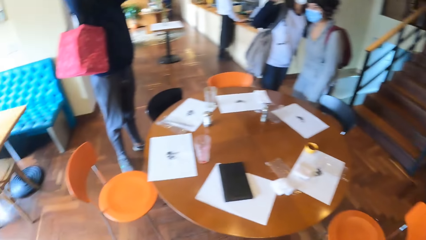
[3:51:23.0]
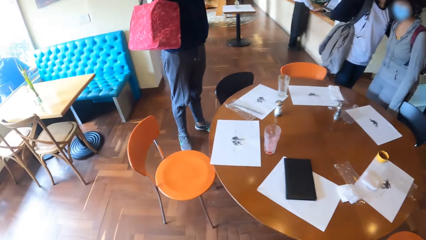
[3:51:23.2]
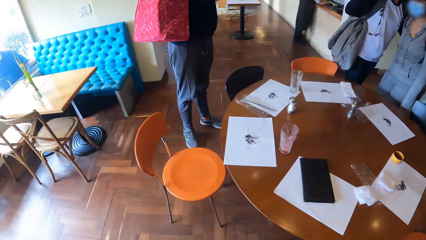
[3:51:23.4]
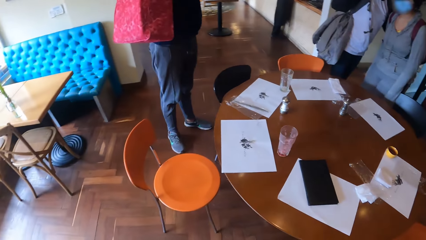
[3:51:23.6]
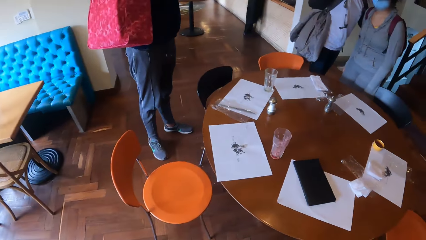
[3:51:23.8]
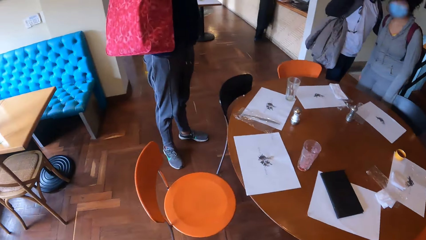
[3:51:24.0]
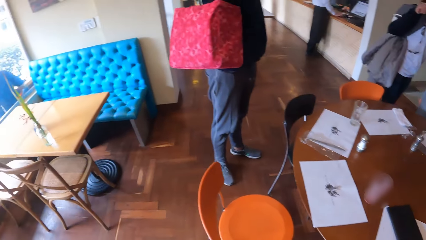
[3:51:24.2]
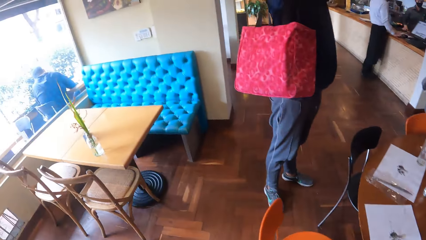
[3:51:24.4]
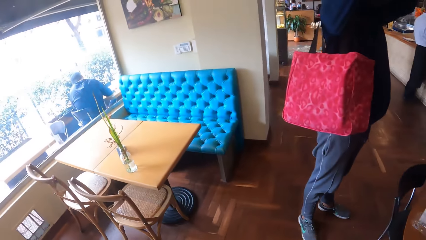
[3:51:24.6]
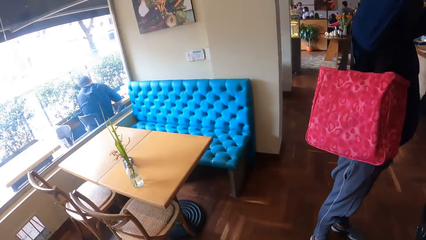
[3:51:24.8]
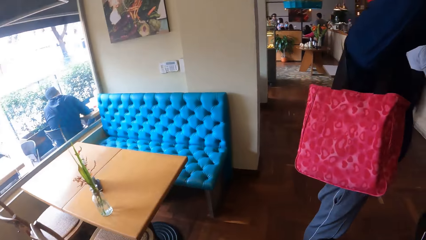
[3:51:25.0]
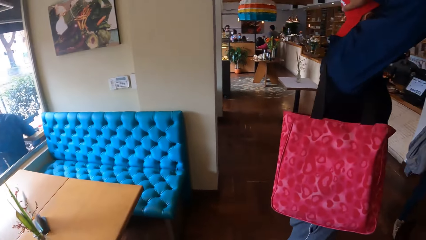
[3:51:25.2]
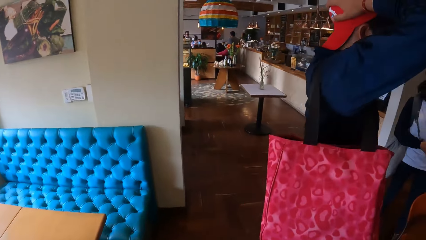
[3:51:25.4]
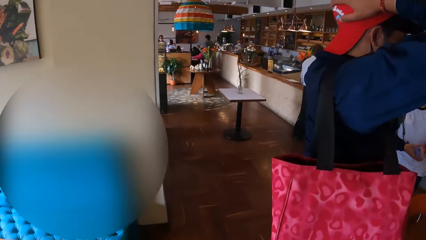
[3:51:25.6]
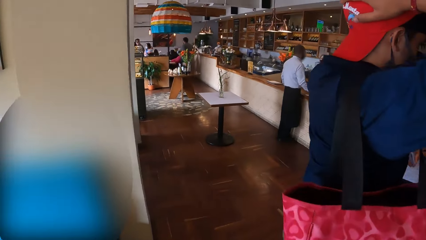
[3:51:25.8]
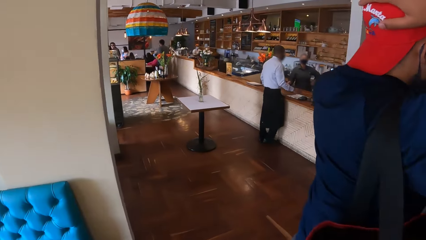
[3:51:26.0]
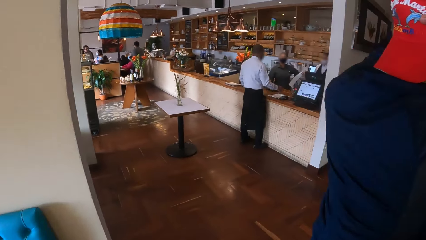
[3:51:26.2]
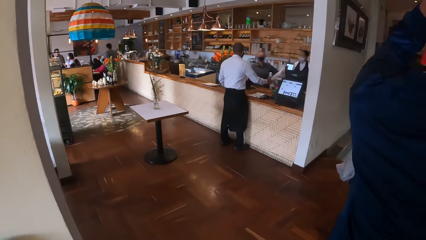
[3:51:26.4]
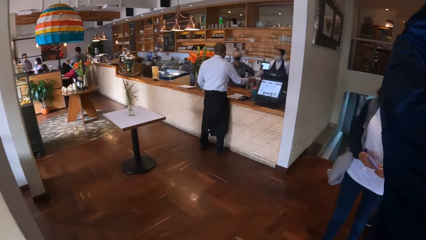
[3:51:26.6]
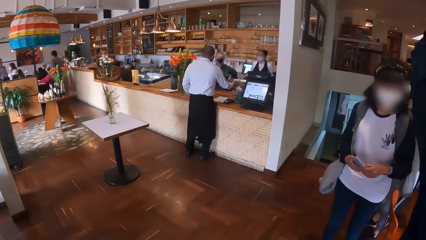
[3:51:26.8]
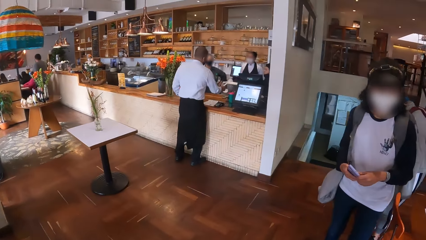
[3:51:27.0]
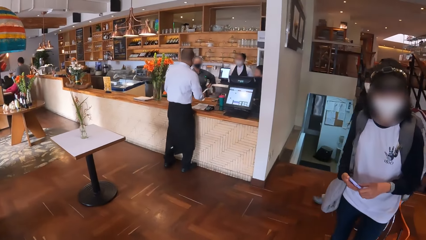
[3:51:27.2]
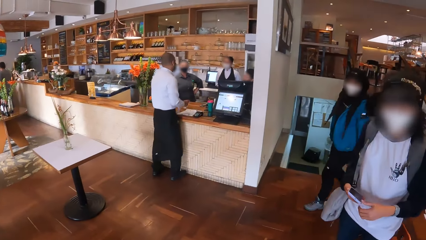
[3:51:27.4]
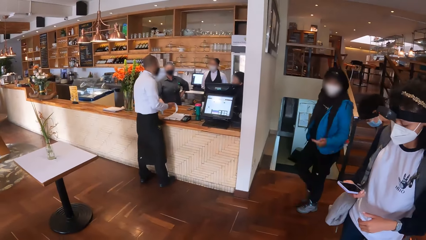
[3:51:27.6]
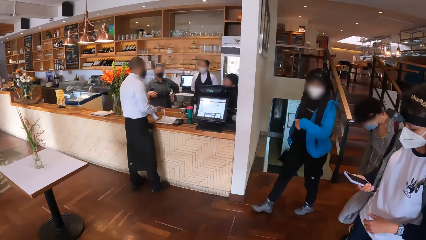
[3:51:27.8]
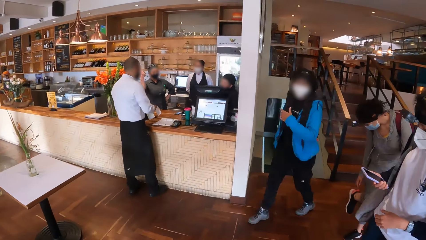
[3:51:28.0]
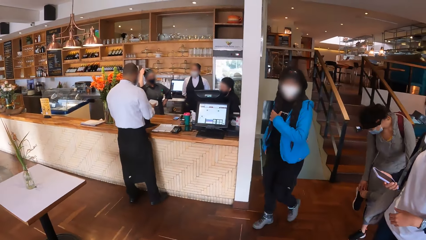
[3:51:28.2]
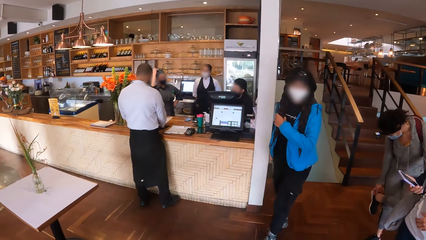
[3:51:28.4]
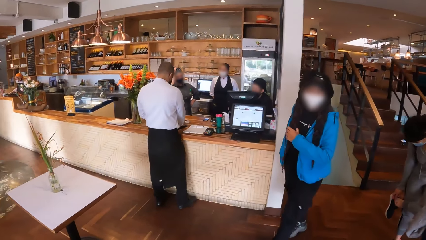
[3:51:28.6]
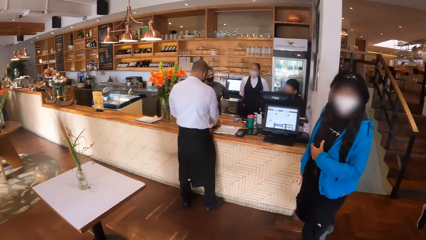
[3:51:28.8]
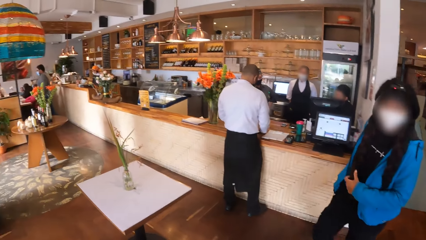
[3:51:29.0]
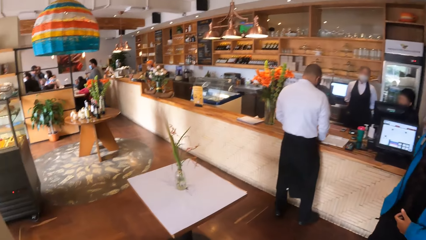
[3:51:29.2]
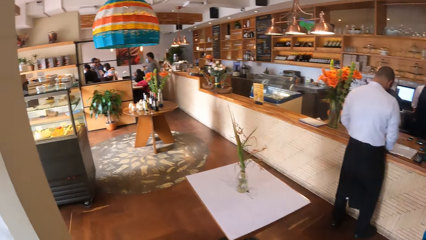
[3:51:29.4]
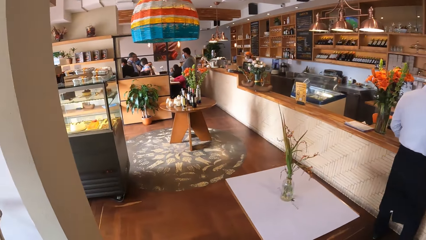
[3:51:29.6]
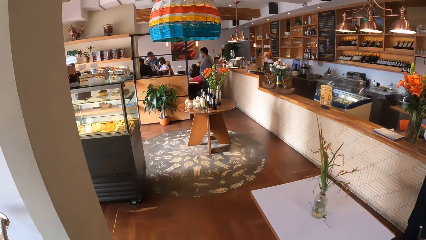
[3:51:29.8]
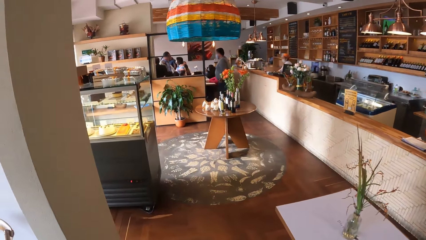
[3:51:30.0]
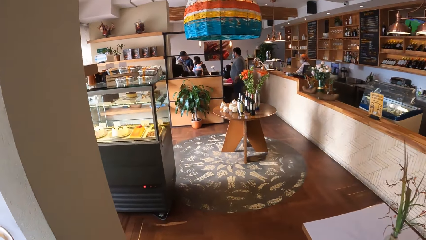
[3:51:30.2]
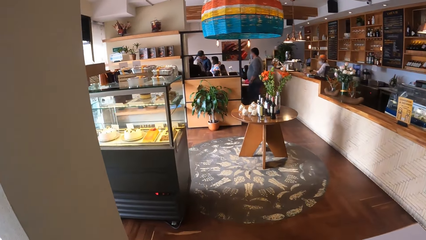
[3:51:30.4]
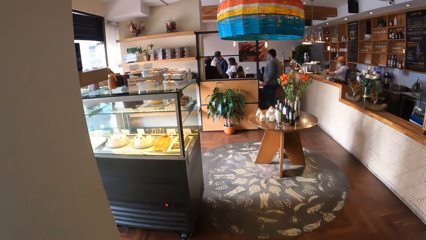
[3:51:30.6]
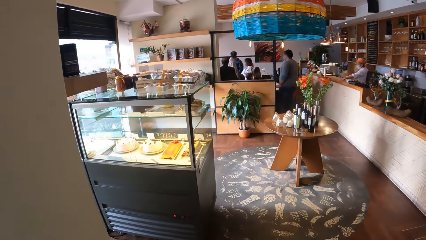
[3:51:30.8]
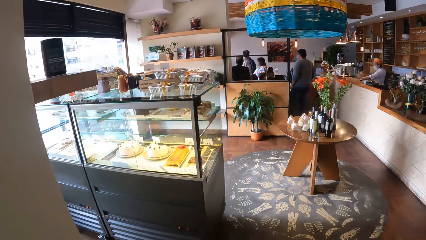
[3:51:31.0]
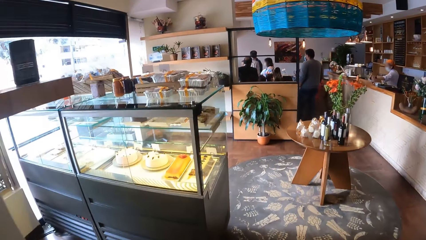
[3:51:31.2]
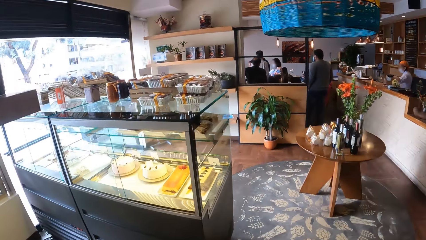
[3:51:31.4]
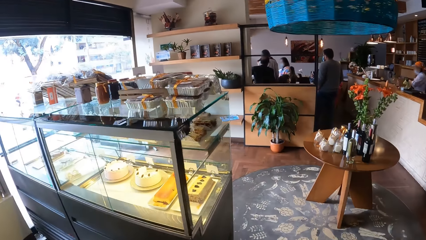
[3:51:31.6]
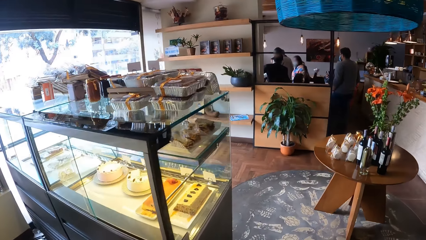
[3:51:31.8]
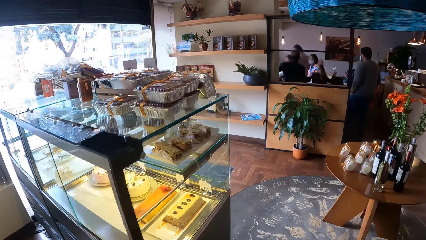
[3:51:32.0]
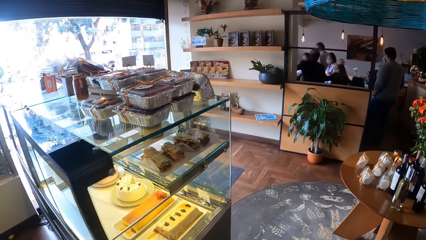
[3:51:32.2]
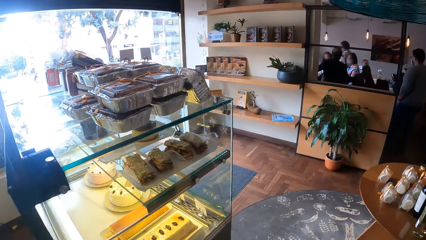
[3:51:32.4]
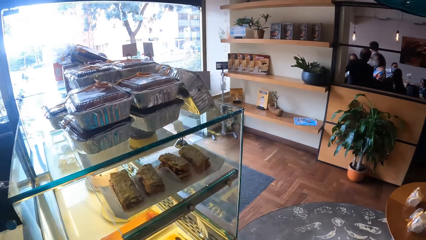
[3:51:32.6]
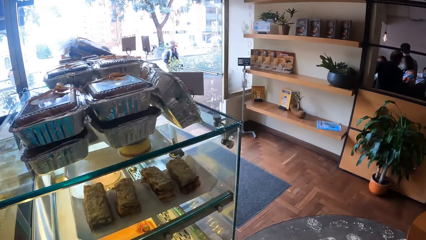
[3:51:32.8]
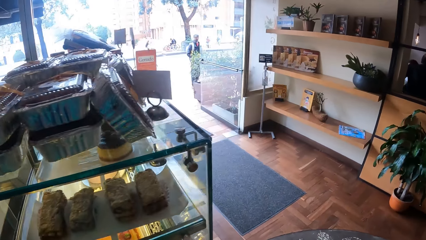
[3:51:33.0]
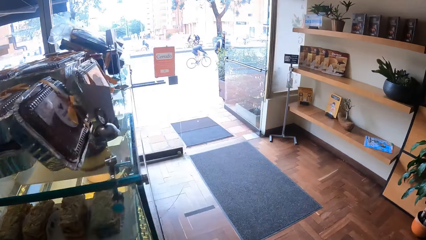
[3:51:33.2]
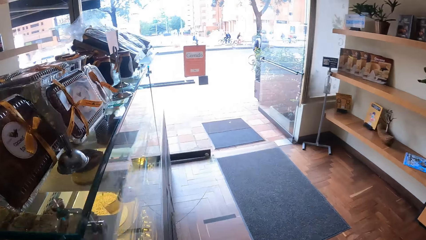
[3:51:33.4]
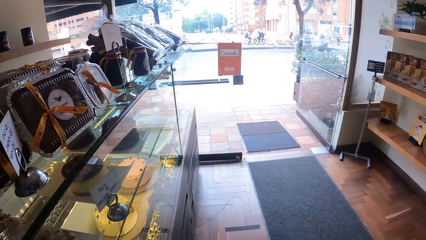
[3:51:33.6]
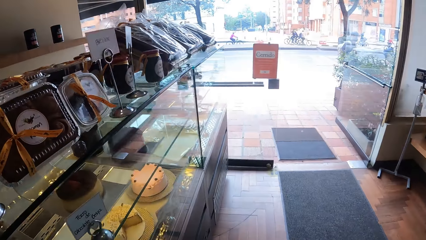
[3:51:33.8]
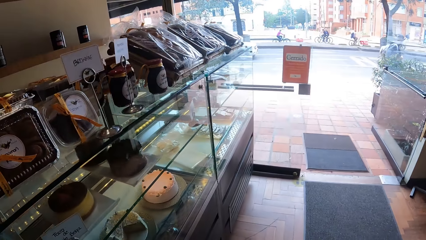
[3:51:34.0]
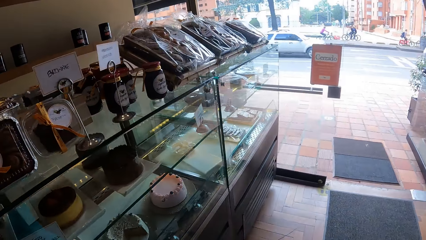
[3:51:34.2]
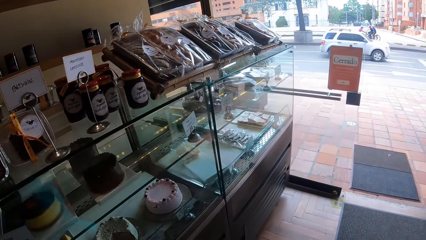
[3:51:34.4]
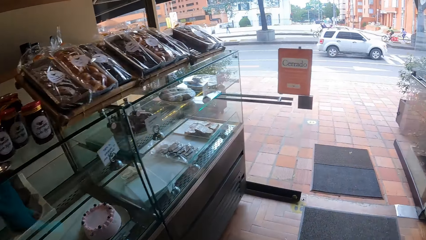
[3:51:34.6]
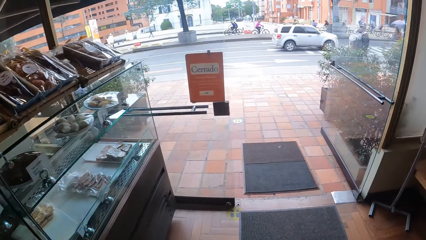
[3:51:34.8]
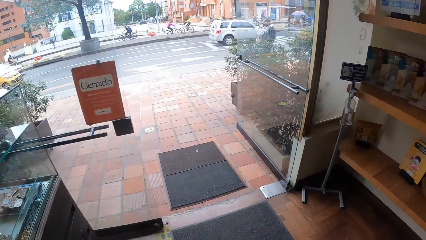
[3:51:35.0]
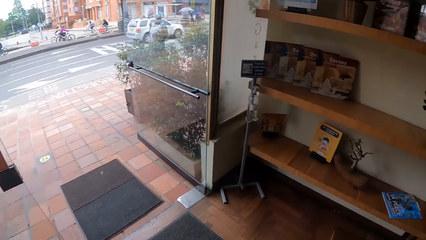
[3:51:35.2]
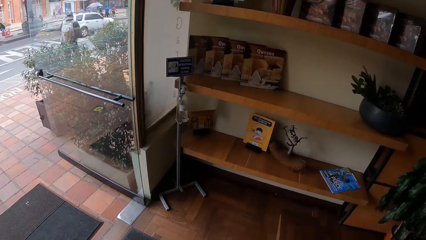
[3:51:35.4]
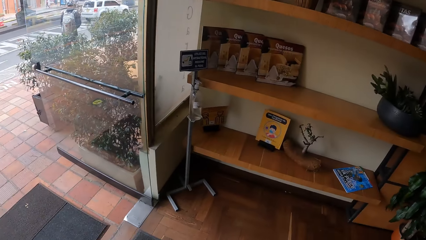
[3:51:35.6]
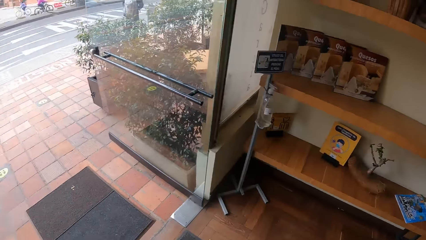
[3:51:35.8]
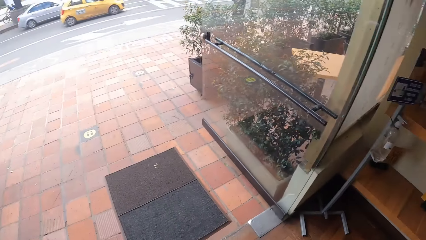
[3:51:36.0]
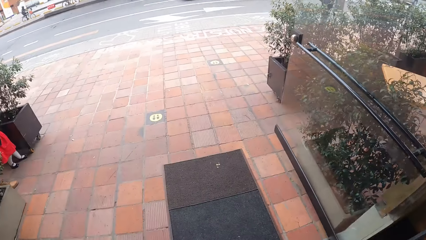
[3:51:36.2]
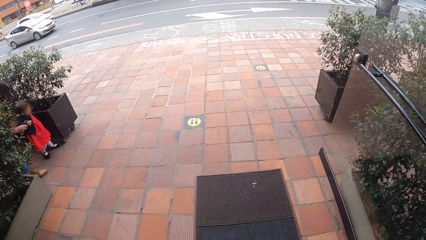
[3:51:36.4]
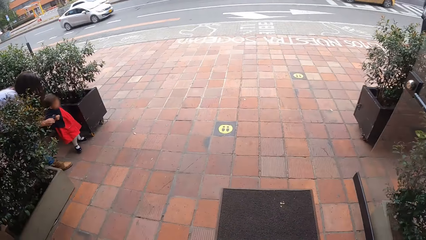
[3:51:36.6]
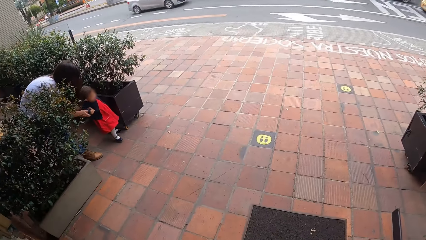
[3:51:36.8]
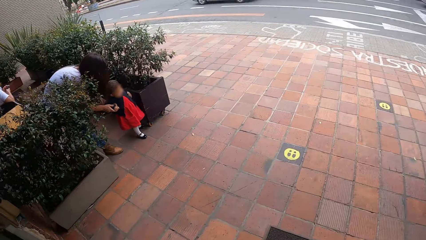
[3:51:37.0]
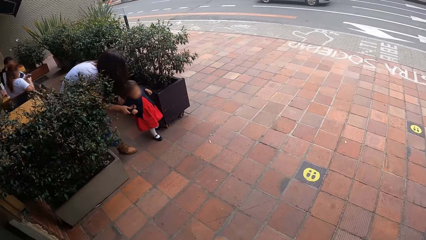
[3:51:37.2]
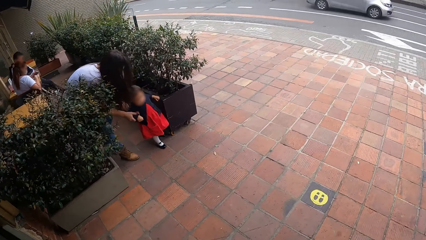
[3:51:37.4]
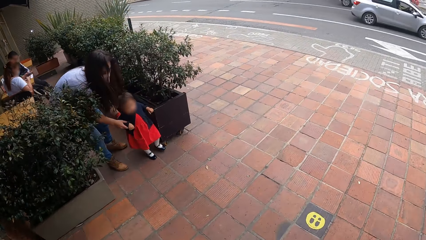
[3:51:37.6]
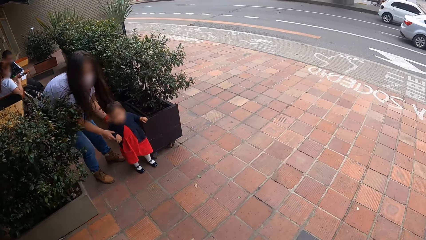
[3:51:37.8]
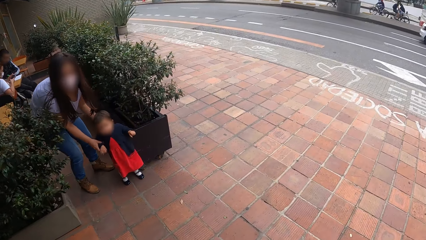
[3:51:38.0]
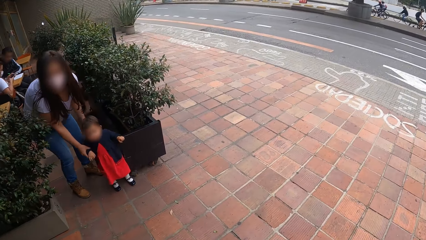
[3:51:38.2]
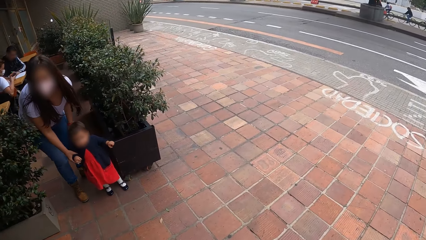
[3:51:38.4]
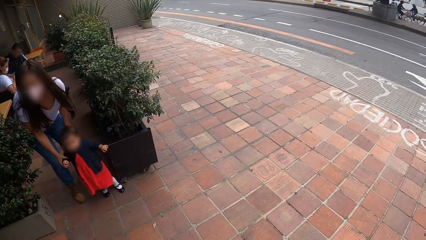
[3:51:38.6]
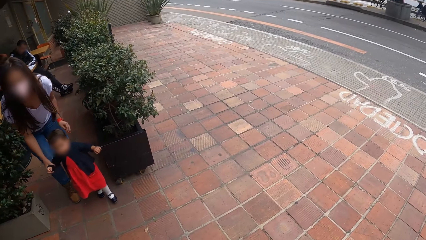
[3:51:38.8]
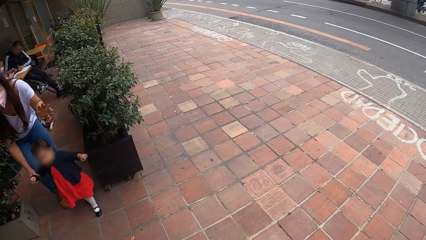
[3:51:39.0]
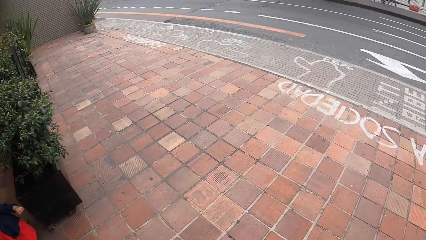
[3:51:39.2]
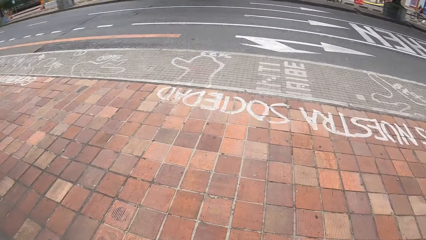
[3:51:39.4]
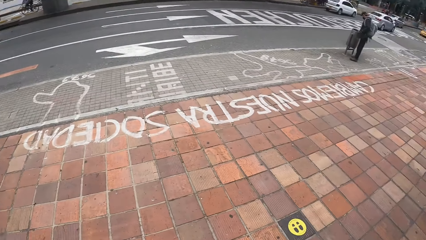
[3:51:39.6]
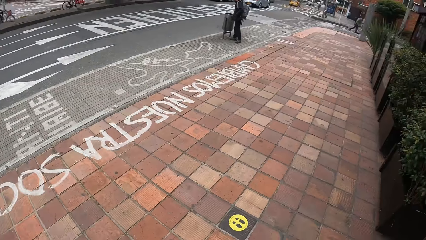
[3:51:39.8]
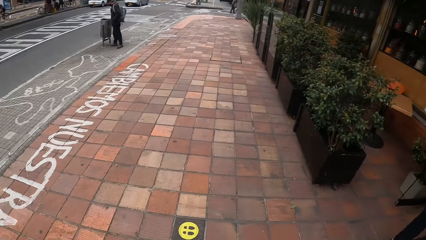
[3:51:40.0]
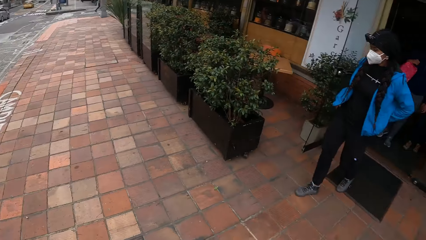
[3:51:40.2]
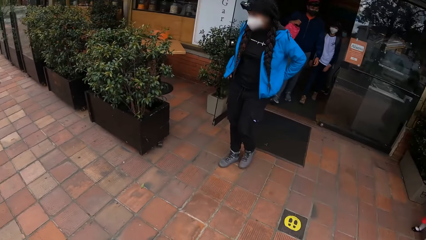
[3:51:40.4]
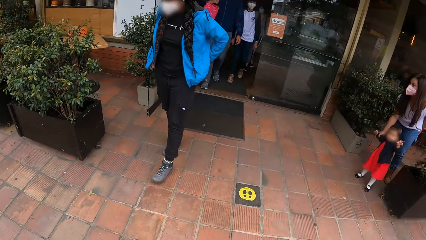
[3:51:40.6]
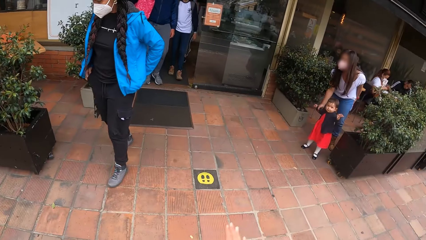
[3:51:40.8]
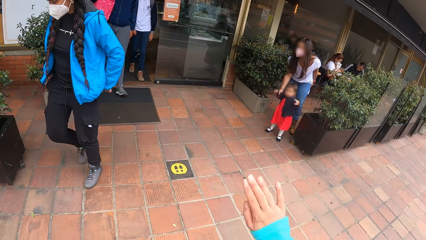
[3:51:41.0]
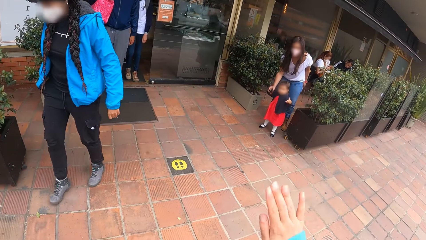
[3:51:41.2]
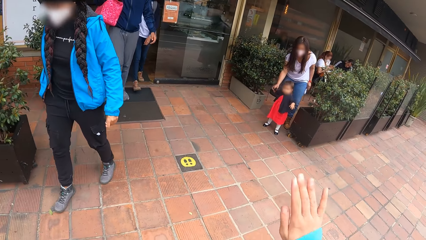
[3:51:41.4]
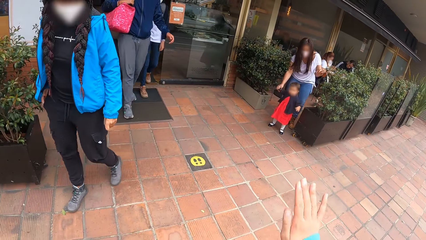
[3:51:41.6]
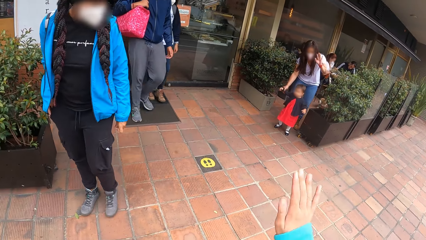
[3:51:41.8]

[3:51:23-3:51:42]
The camera wearer moves around. They walk out of a restaurant. They interact with a baby. A girl walks out of the restaurant.
